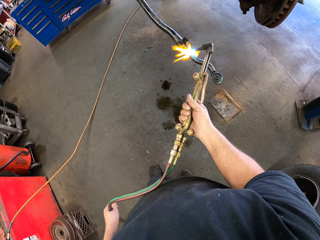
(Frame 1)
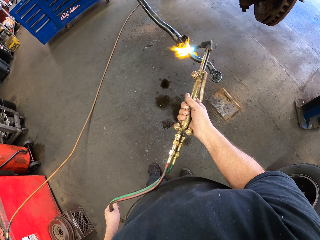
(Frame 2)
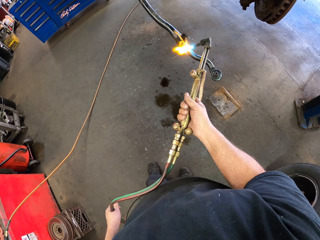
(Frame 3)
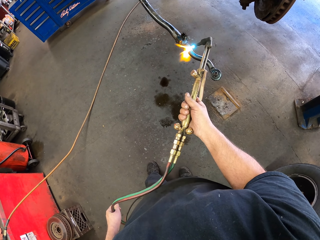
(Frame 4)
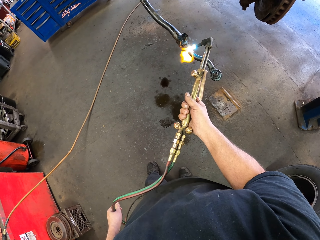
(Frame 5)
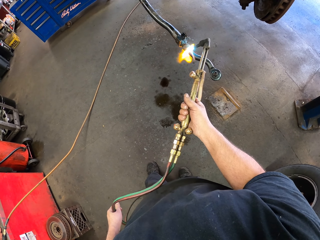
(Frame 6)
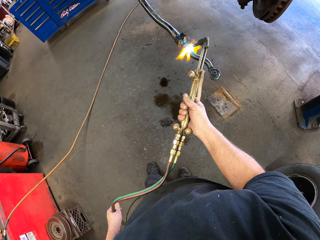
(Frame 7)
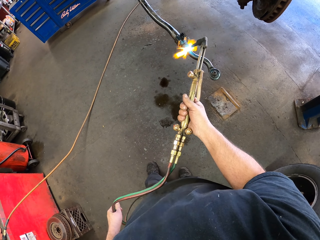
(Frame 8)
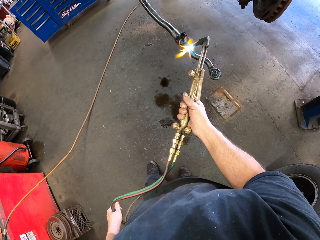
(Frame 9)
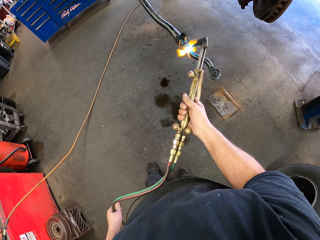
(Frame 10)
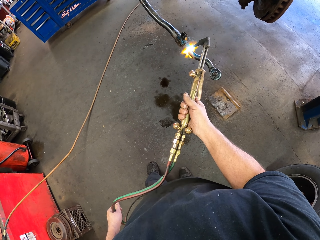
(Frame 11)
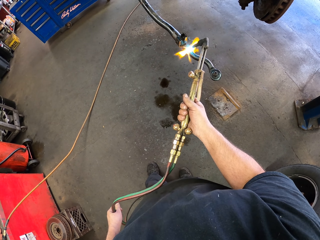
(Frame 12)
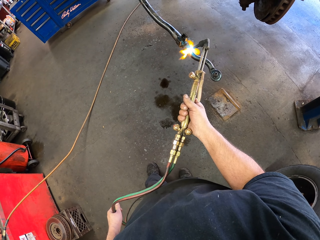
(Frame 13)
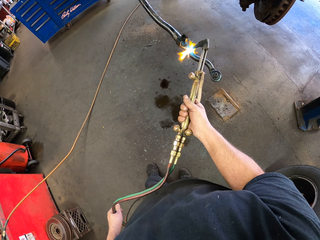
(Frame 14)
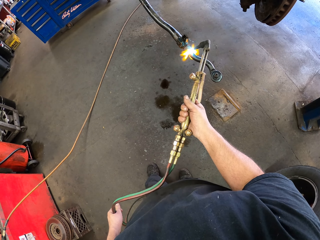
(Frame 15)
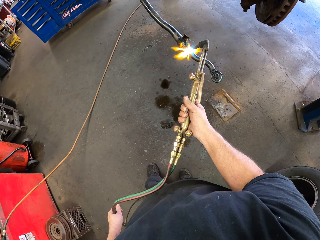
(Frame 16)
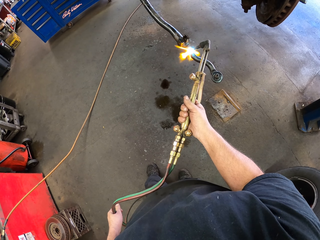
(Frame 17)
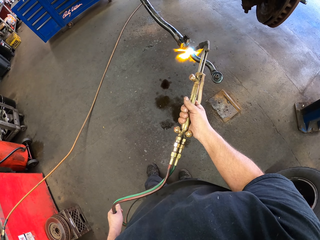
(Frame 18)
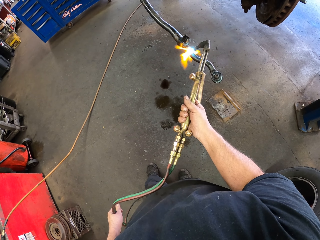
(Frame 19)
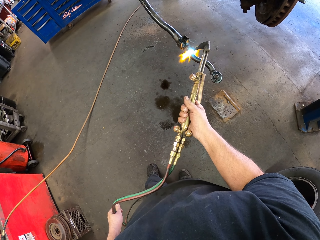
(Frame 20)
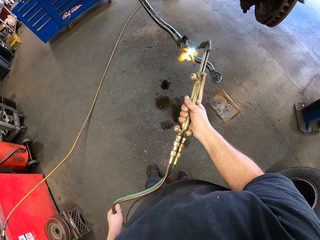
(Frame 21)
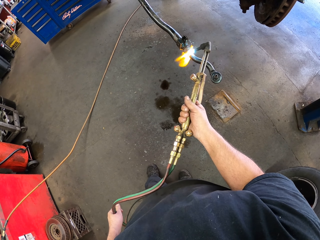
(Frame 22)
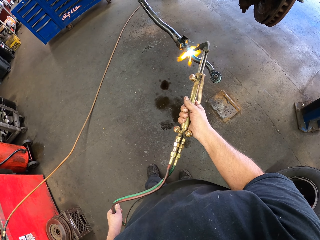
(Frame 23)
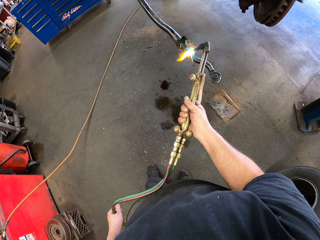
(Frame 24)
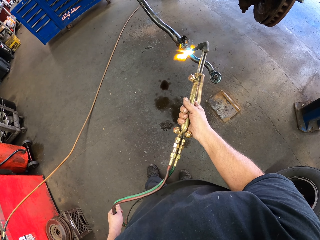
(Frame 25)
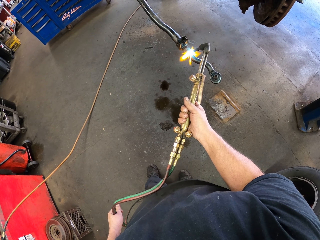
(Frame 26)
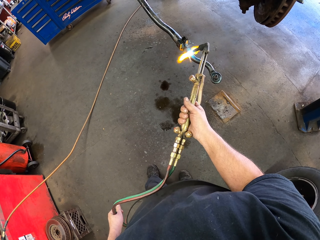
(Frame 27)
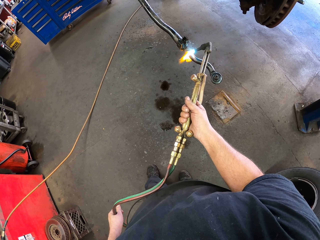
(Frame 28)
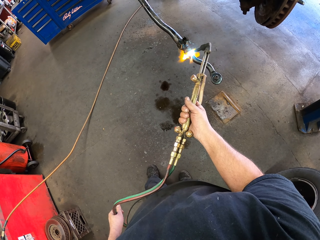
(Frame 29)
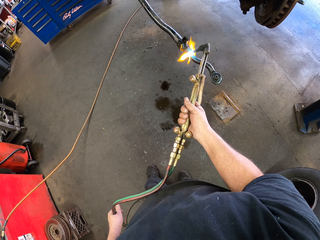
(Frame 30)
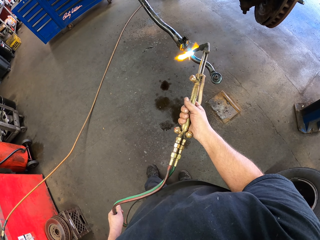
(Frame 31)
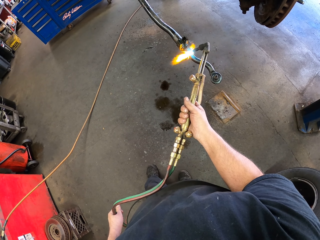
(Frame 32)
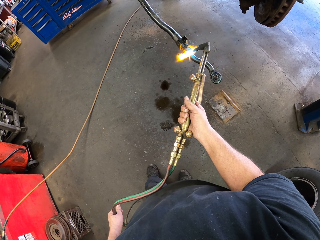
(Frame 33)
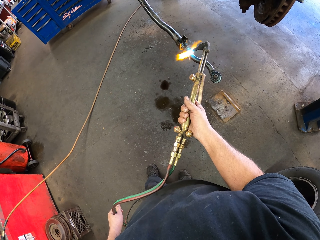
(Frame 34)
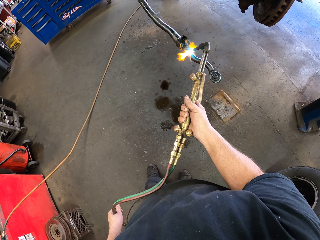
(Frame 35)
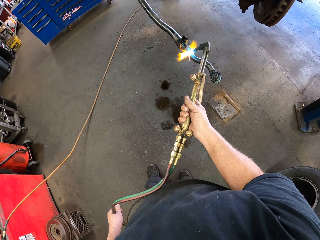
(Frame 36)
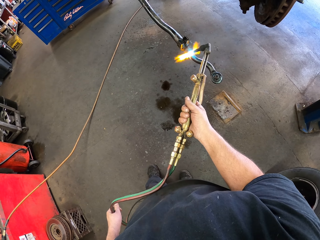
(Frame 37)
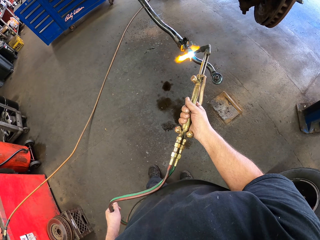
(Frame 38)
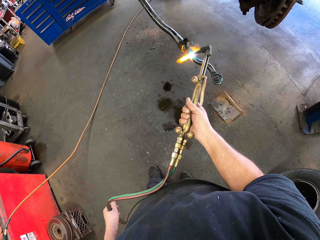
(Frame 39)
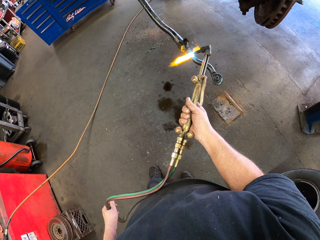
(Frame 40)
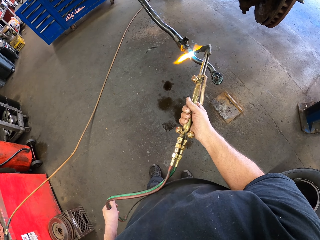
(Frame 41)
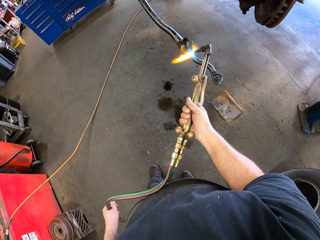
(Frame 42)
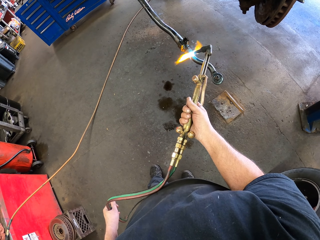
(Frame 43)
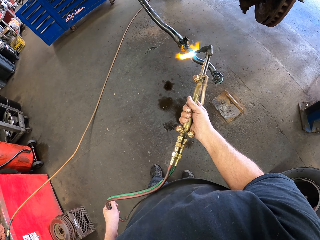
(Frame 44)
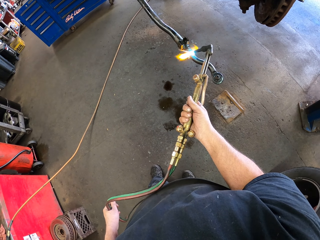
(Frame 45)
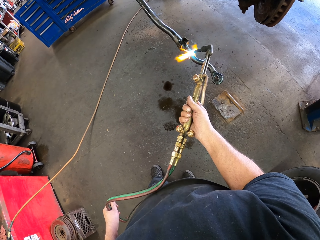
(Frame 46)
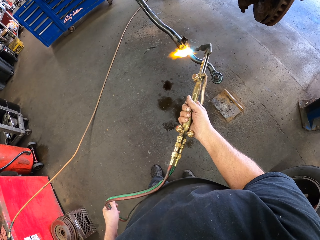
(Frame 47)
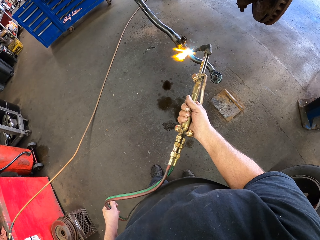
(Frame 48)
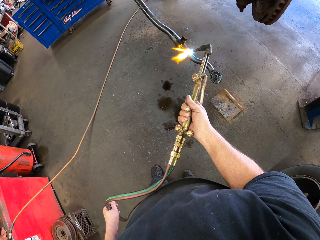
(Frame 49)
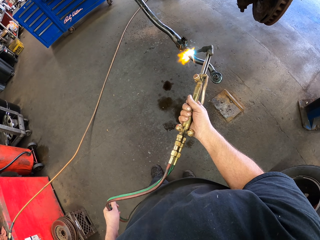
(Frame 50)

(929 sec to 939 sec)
The camera wearer joins a brake hanger with a gas welding machine.

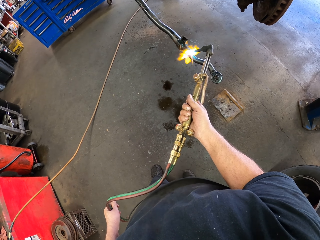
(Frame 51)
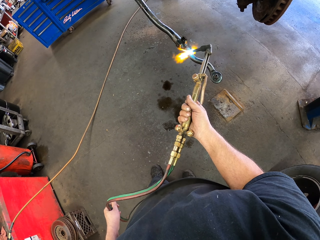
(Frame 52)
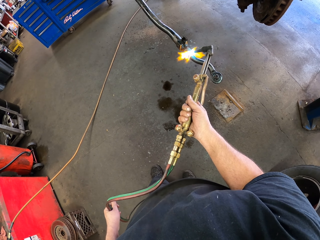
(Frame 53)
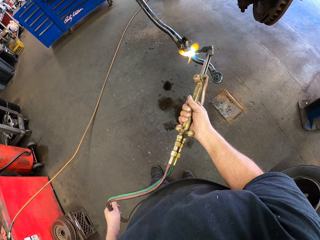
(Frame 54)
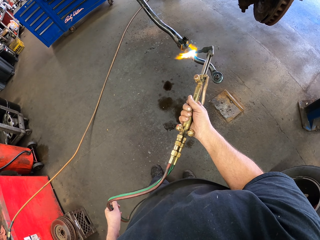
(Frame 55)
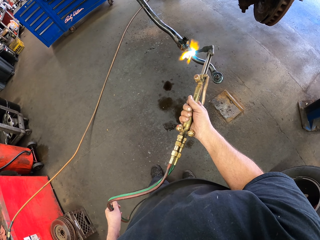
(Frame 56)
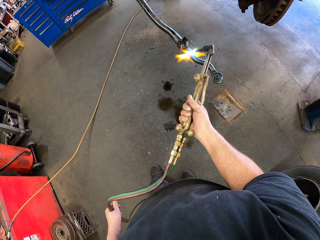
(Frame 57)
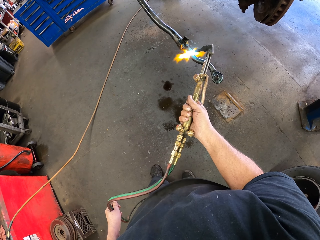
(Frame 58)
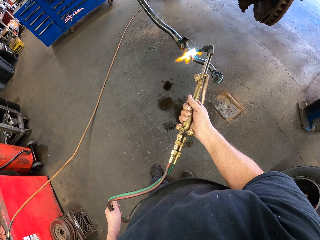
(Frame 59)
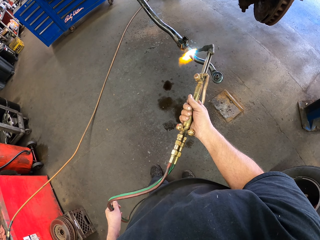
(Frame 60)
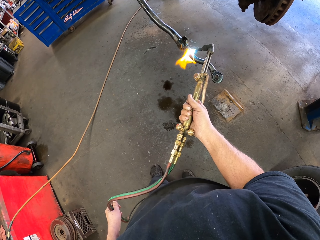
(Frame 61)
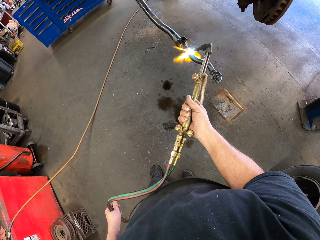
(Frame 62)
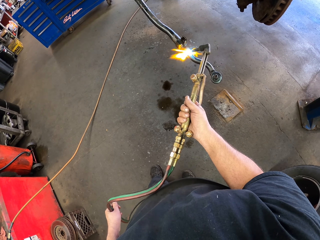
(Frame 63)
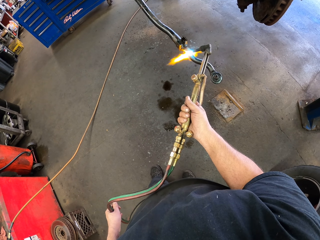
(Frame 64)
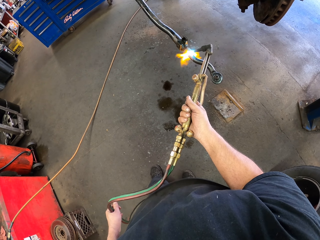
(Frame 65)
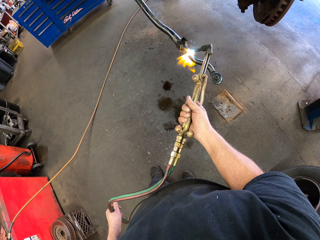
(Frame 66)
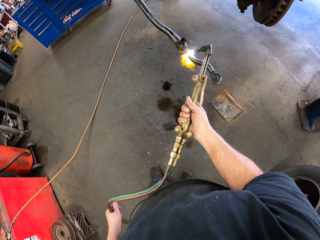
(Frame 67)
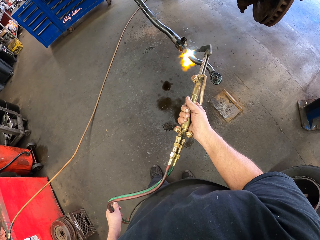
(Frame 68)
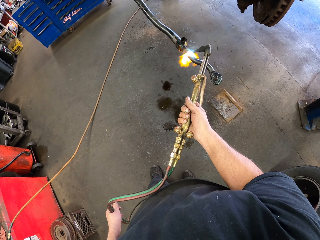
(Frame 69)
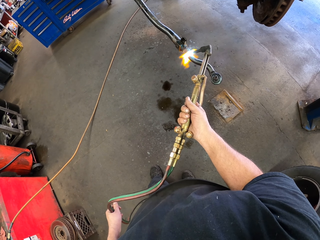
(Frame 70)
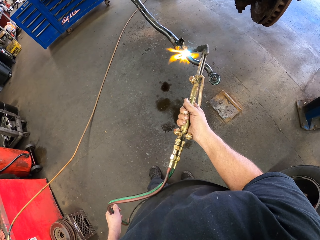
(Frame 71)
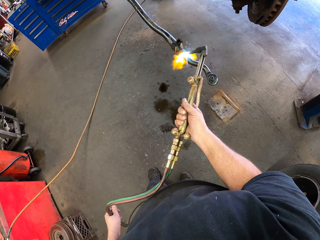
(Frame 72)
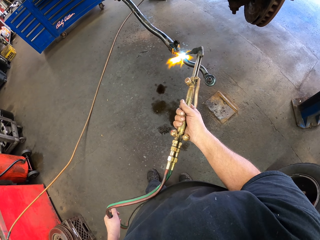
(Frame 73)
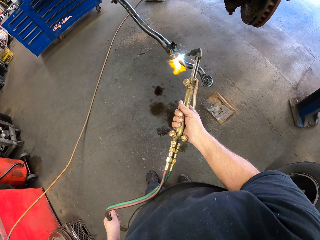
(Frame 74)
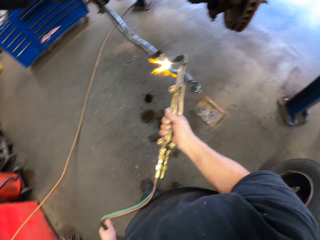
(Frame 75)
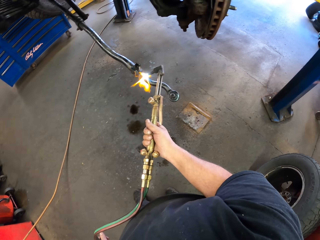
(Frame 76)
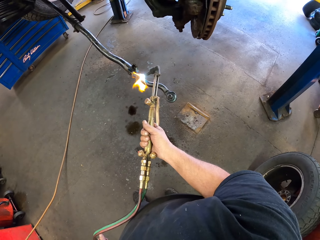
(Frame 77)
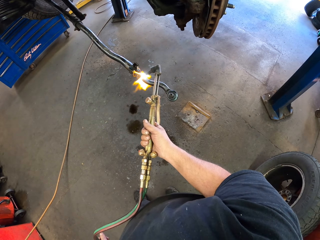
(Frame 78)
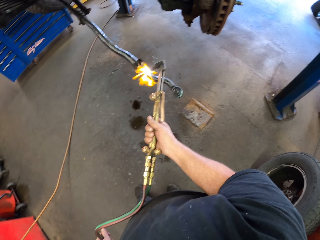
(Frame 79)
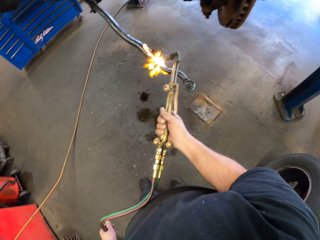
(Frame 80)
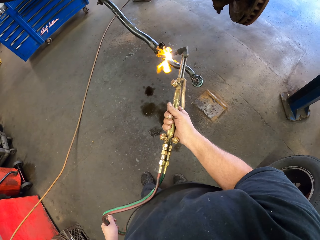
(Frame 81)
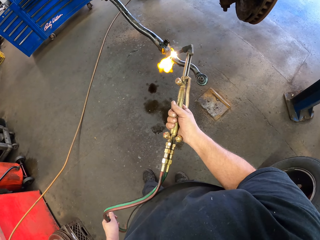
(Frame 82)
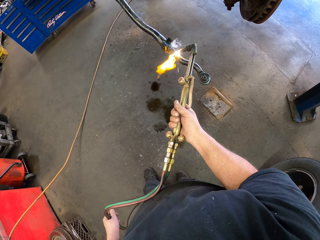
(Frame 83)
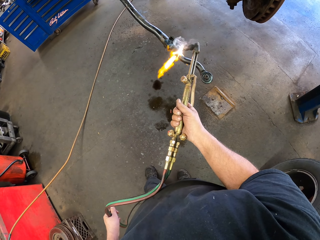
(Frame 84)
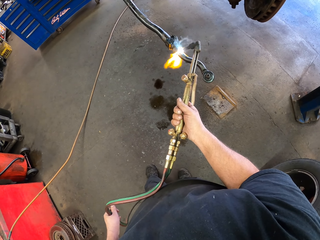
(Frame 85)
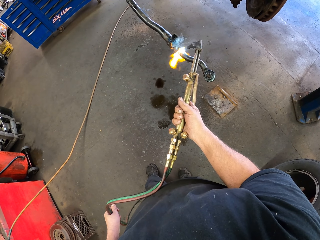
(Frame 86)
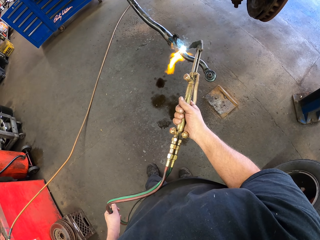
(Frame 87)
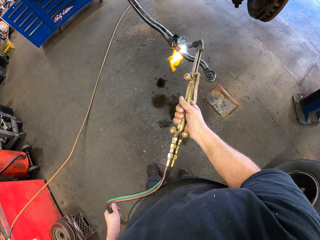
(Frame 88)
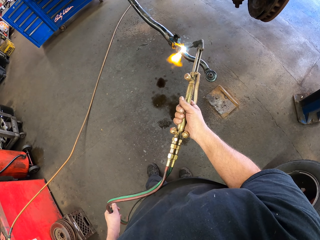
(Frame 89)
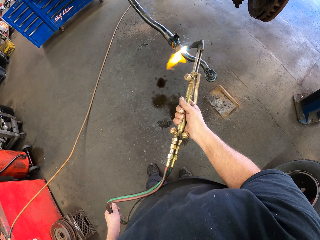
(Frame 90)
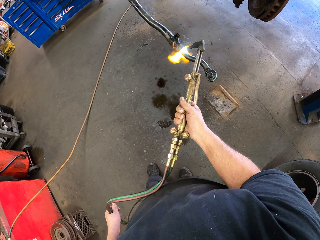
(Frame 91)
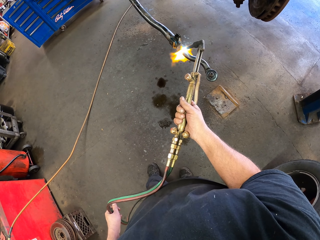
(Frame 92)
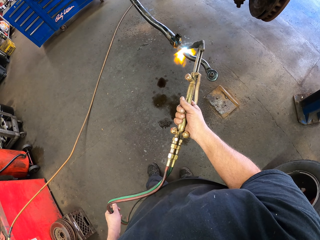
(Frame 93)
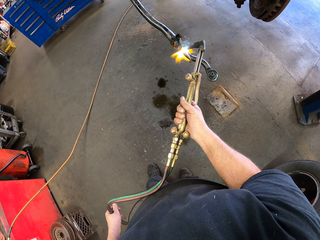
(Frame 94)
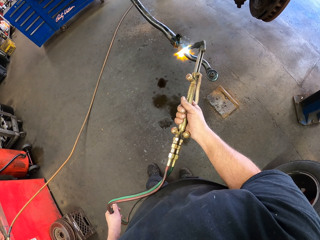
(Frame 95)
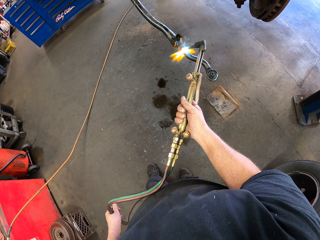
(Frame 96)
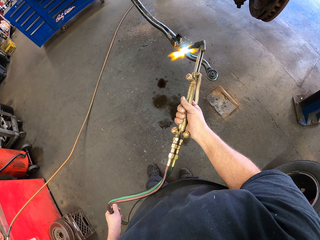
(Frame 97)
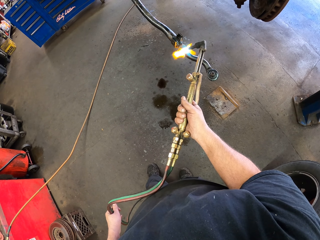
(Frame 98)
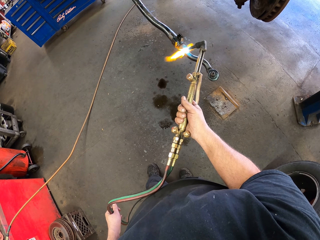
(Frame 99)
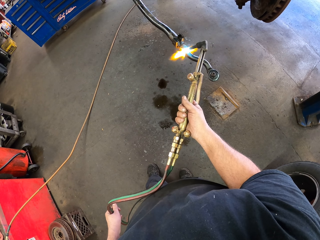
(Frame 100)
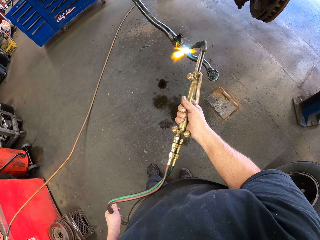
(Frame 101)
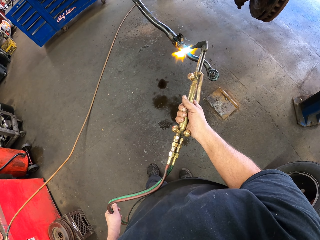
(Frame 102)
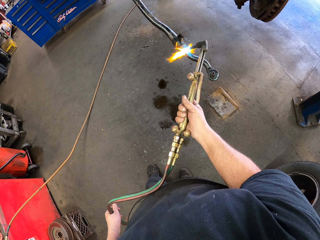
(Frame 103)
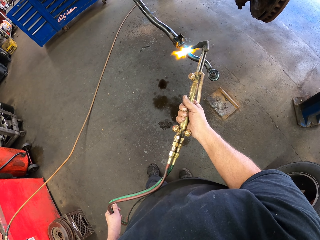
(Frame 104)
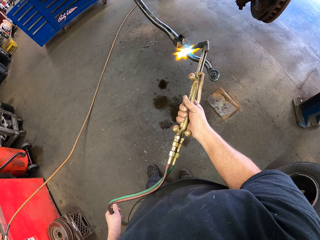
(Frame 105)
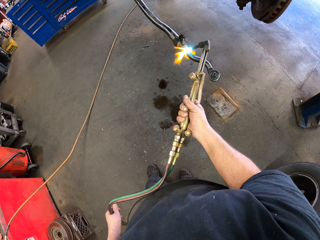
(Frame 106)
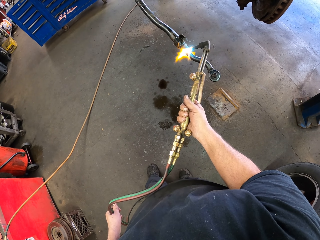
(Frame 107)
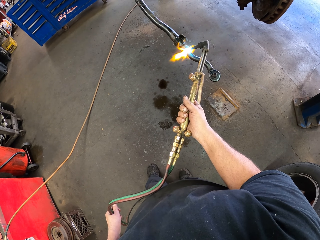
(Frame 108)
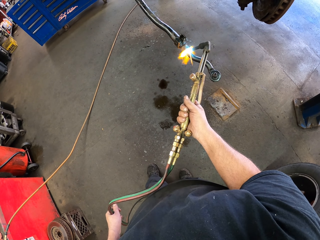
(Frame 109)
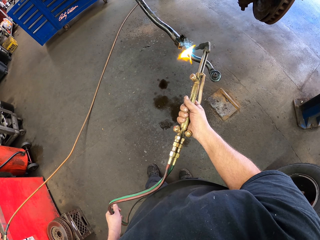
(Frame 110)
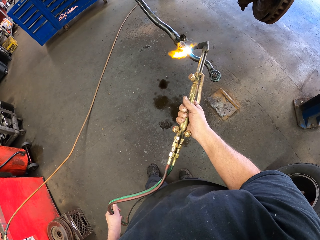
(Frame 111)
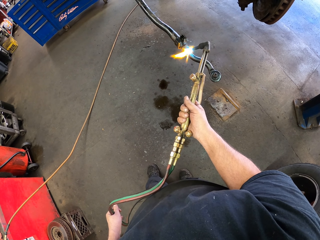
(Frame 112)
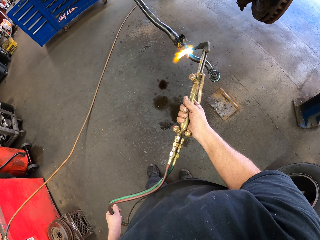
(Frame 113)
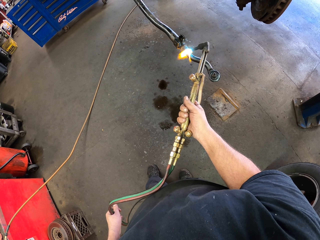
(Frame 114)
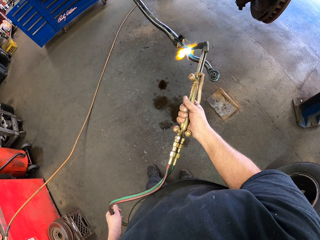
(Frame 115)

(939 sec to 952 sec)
The camera wearer joins a brake hanger with a gas welding machine. They do it again.
